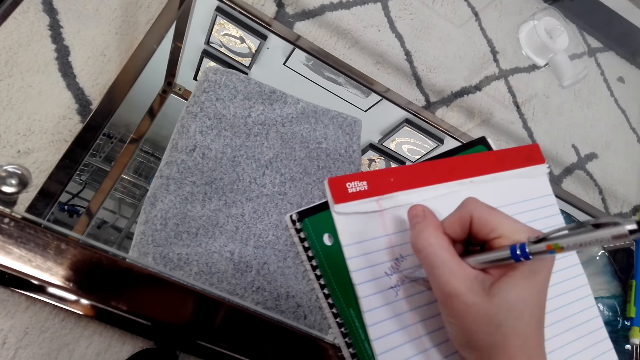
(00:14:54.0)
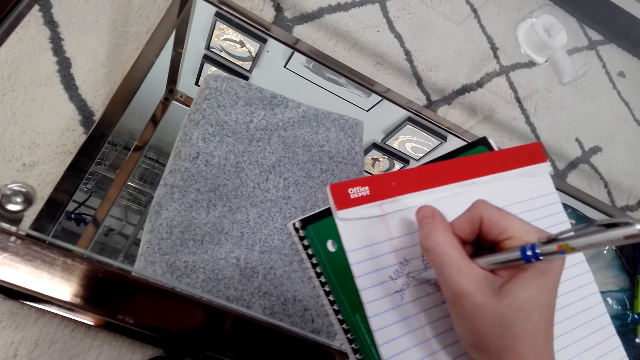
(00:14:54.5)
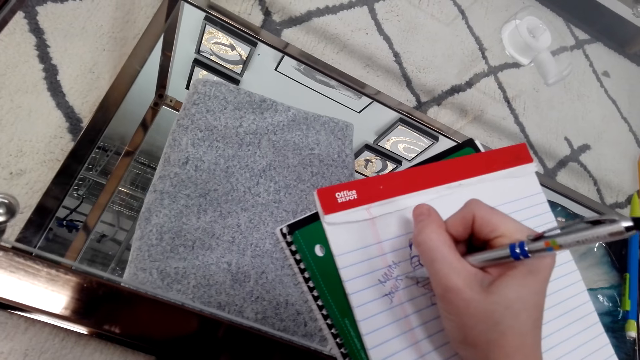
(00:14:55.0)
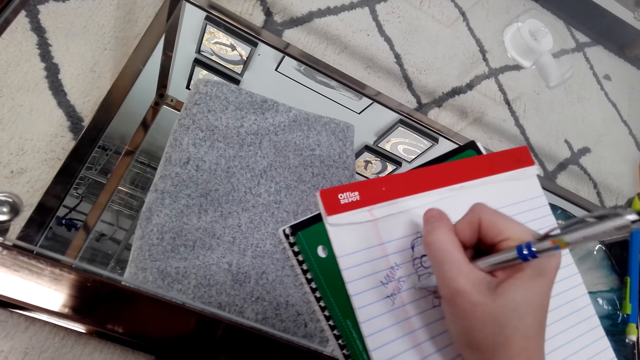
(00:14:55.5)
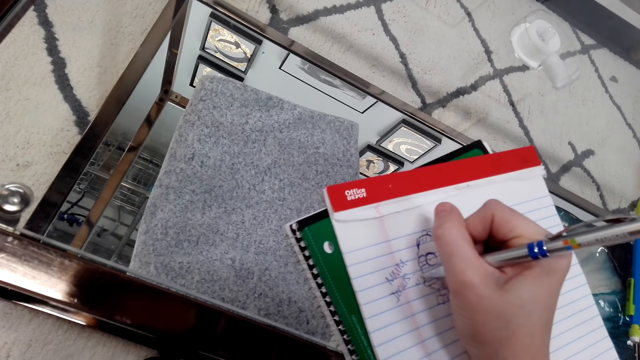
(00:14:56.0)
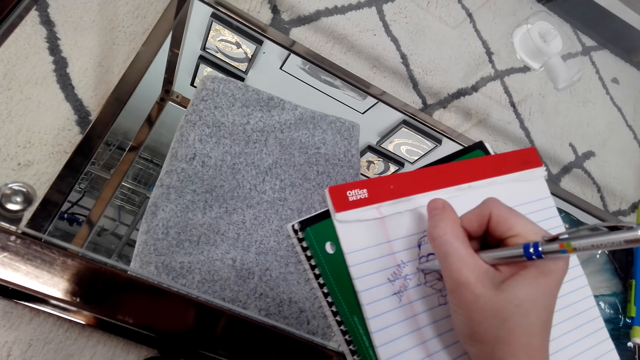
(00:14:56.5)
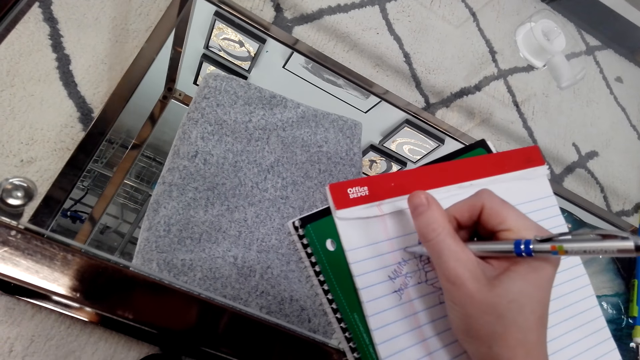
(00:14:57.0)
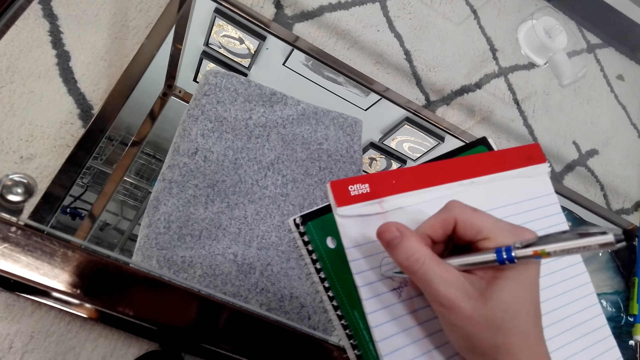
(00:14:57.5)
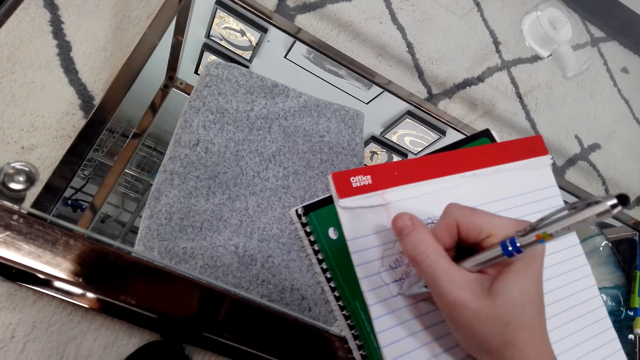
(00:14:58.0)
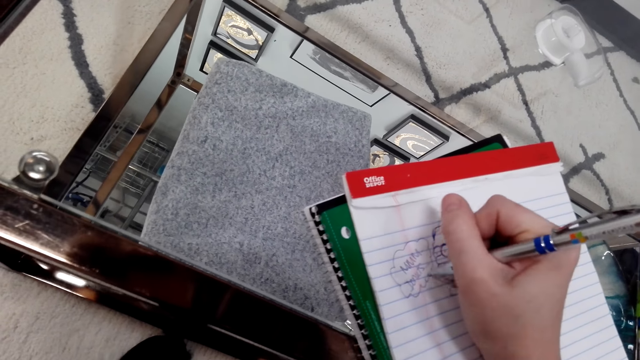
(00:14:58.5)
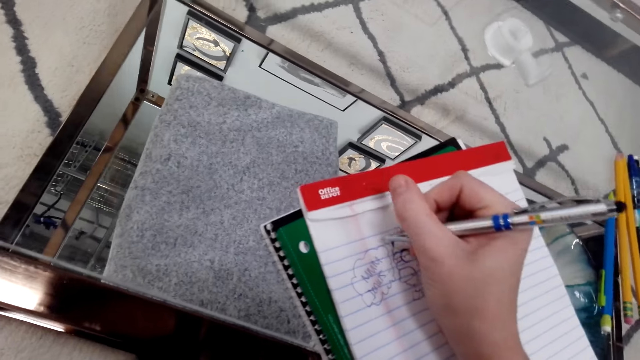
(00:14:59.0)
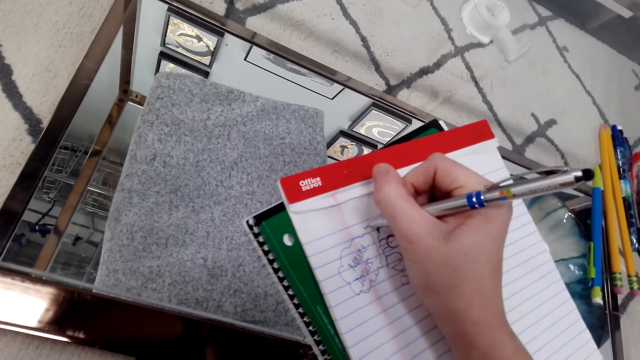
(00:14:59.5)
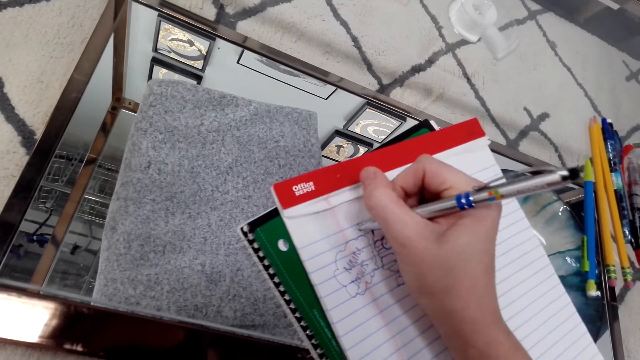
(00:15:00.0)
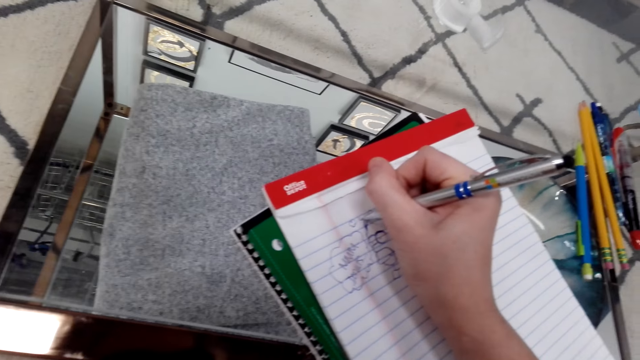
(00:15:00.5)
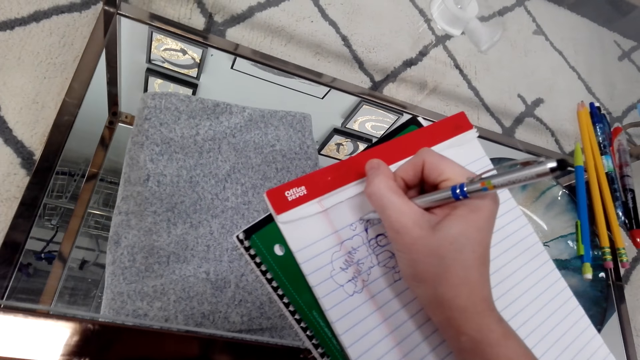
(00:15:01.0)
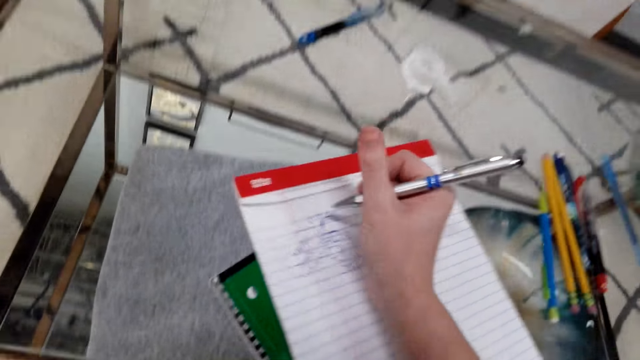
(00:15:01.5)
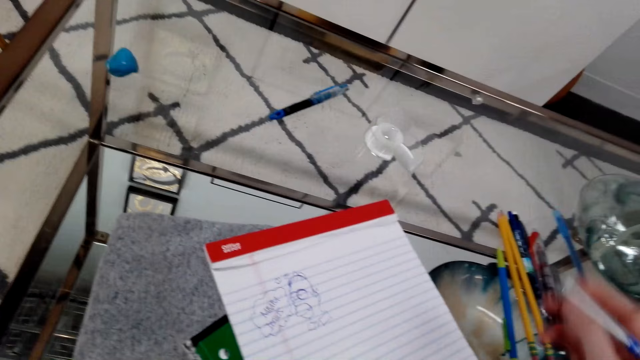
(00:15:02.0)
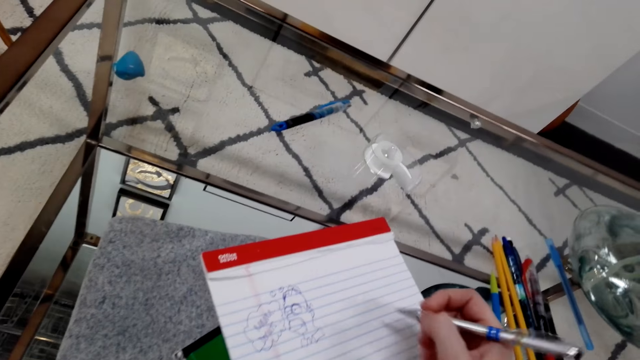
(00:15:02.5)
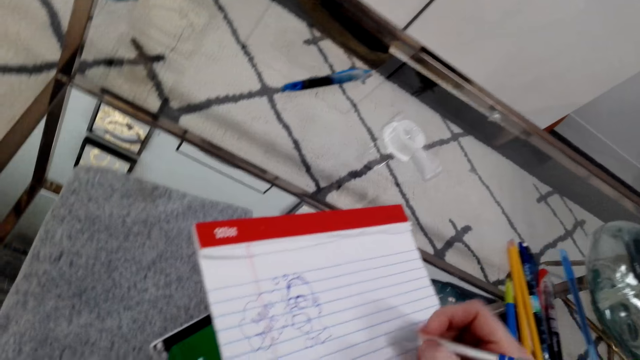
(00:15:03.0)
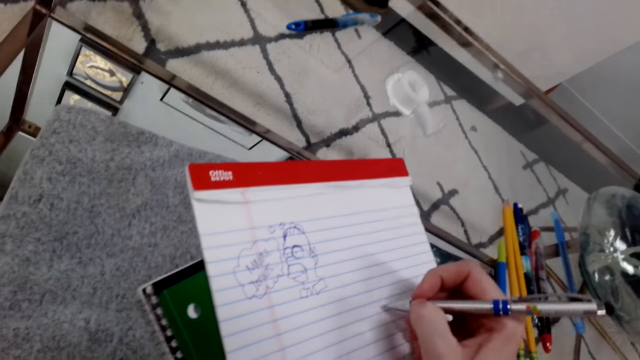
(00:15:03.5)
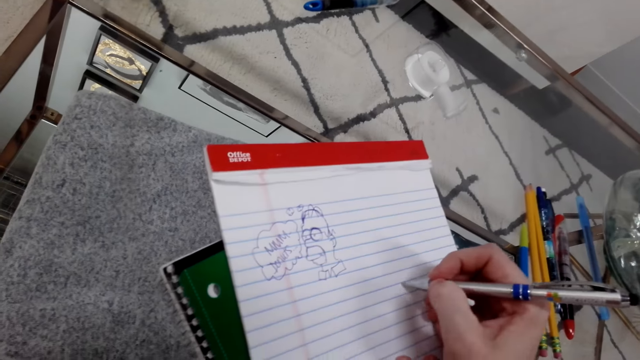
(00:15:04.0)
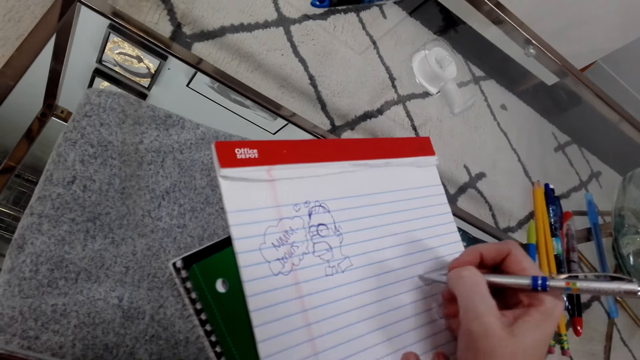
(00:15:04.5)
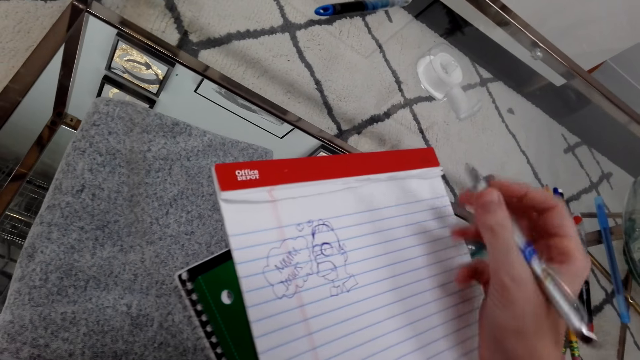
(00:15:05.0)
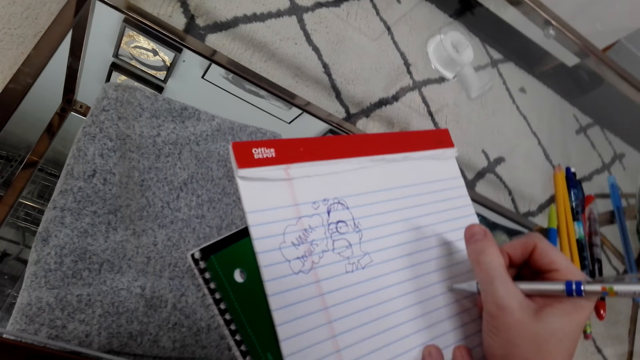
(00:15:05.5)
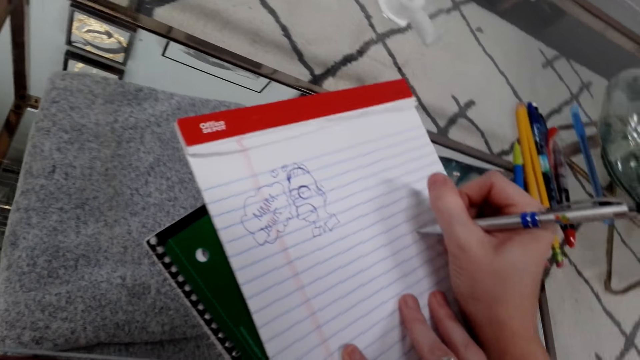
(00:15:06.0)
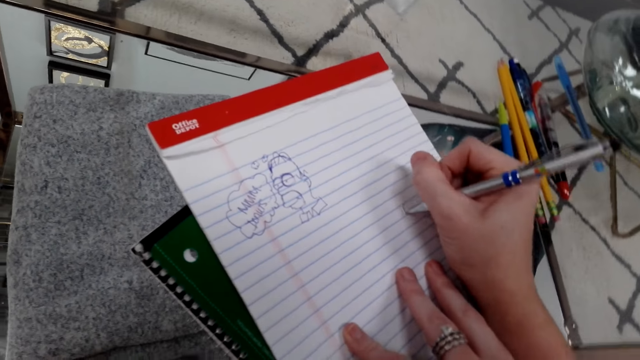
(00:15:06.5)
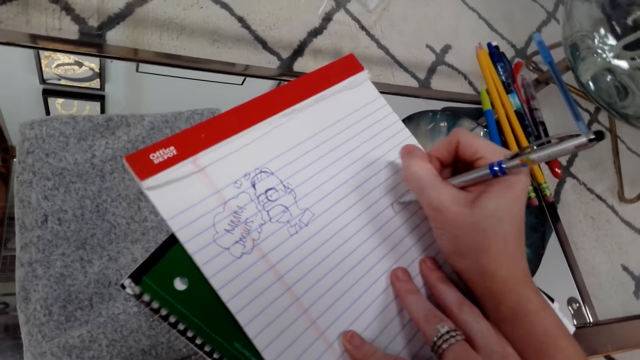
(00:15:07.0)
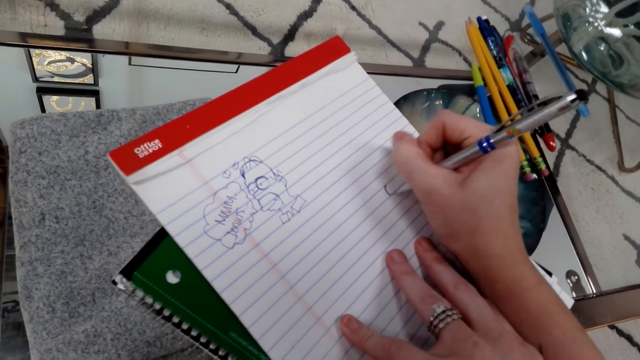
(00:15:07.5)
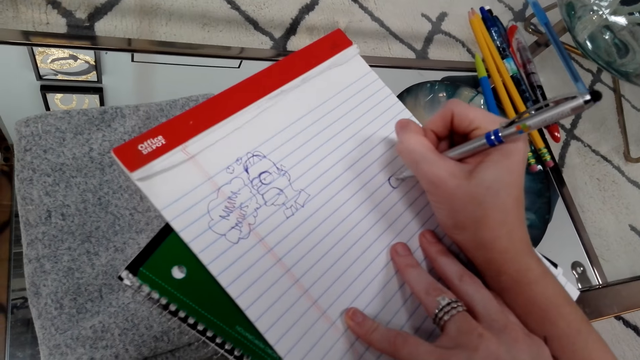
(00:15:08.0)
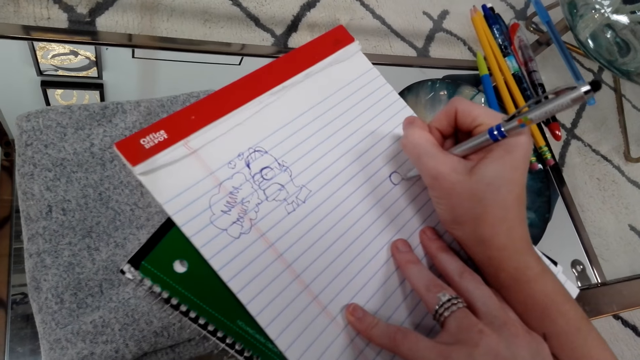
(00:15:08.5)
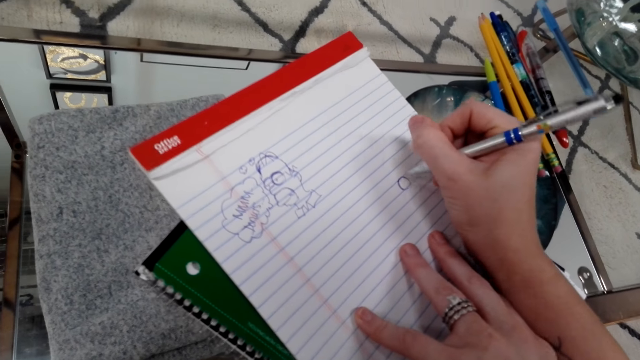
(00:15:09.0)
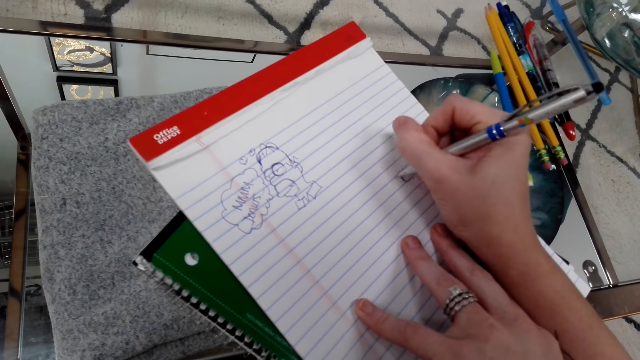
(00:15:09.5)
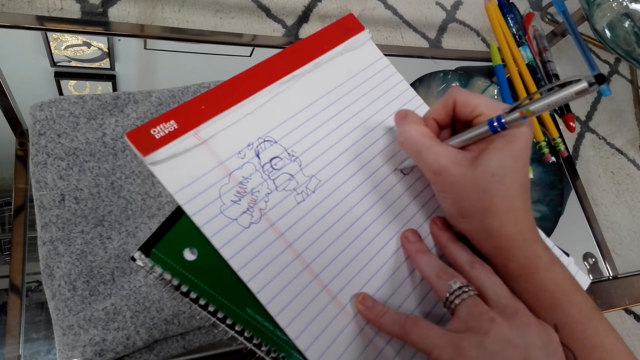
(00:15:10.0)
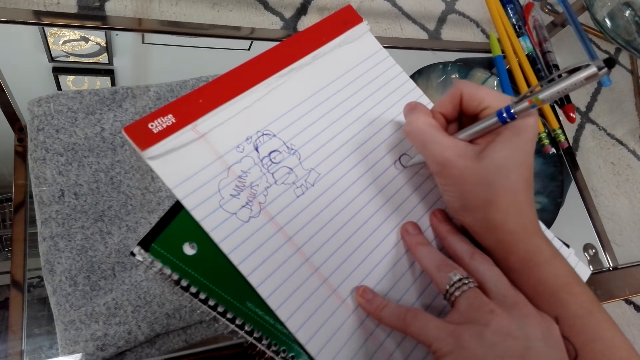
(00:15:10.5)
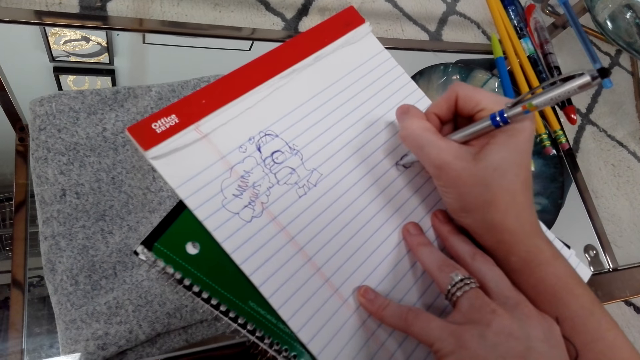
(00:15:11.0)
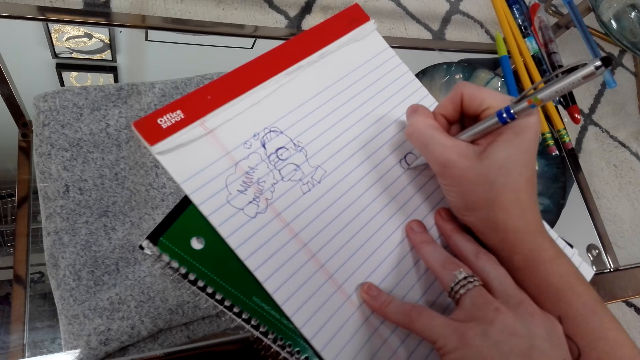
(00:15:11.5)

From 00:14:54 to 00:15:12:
The camera wearer draws. They push the writing pad or book upwards on the table. They look around. They move a pen around. They draw on the book with the pen.

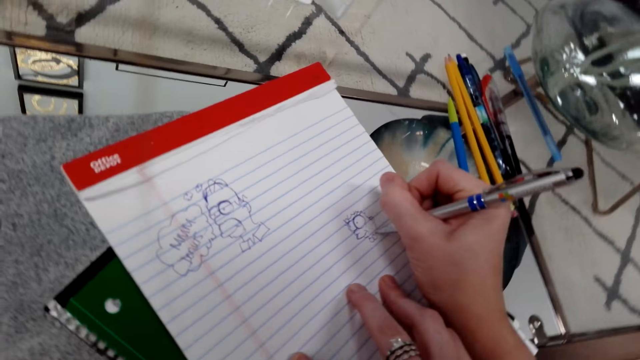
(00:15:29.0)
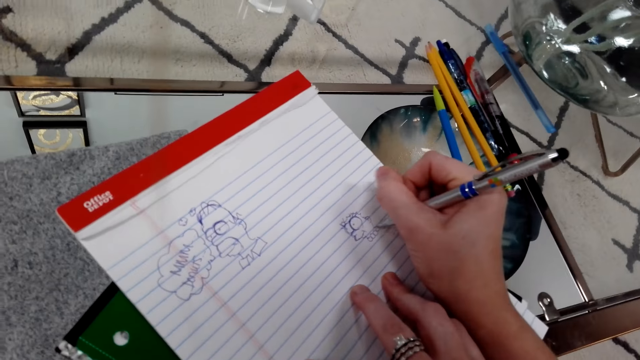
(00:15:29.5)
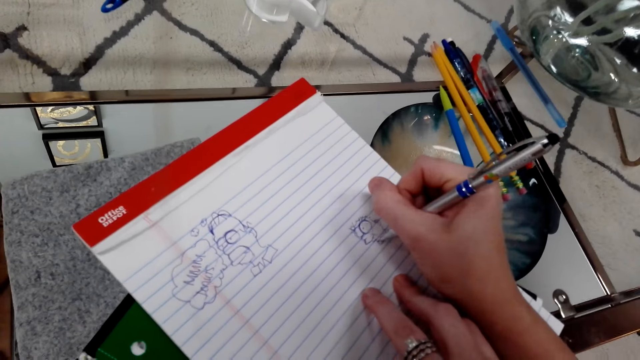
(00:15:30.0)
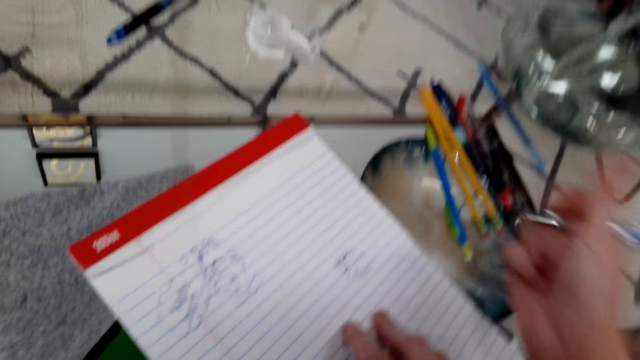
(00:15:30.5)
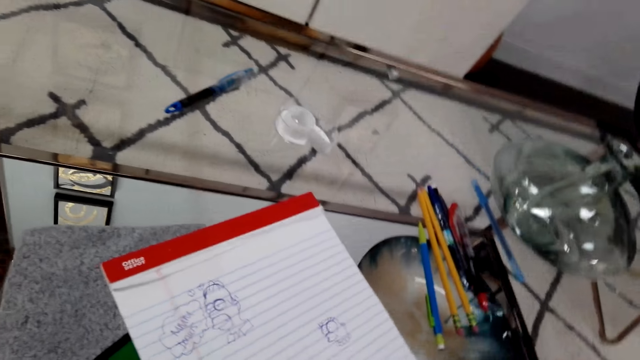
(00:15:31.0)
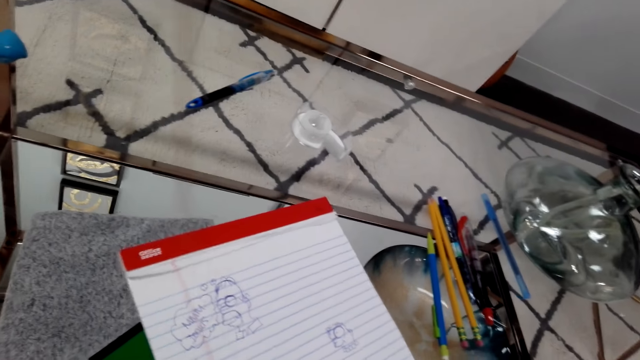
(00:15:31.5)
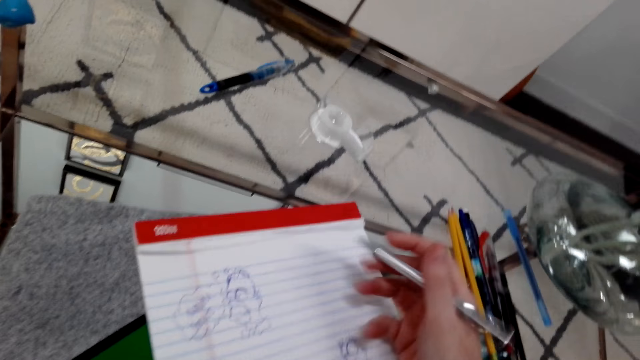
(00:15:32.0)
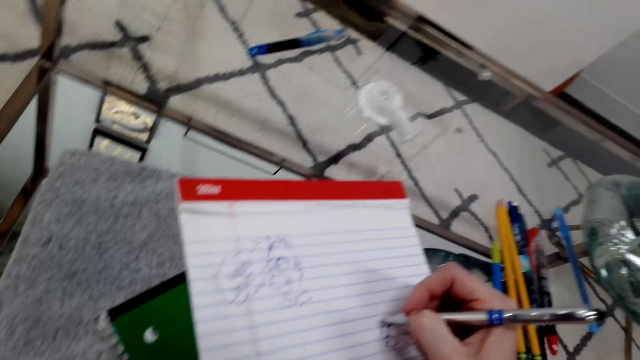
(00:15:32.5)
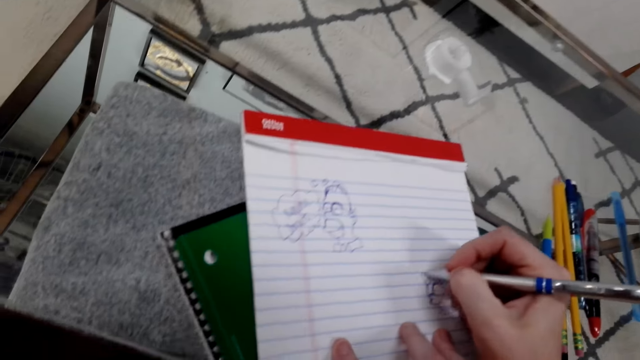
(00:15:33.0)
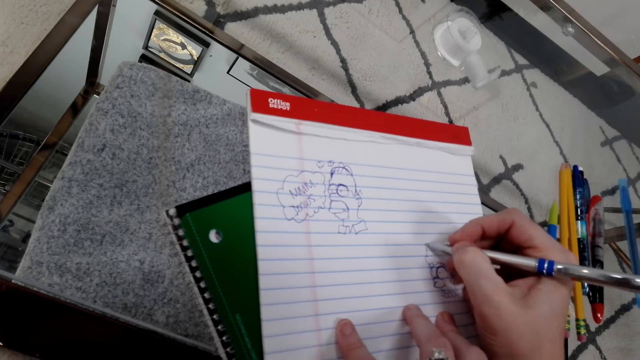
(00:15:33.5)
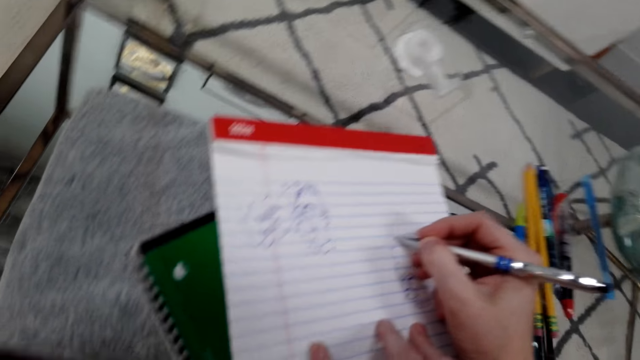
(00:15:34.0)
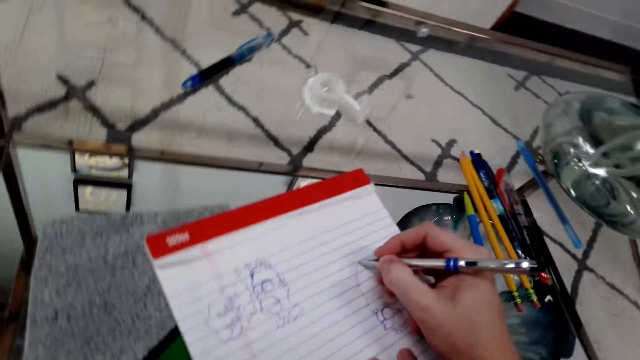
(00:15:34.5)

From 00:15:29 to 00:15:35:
The camera wearer looks around. She lifts her hand. She draws on a book with a pen.
